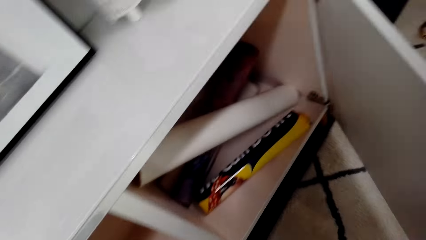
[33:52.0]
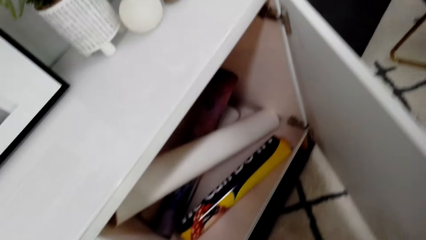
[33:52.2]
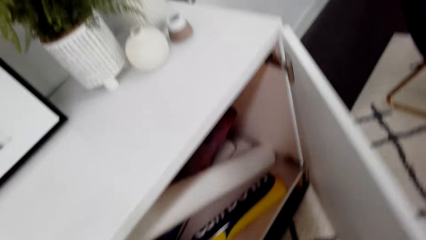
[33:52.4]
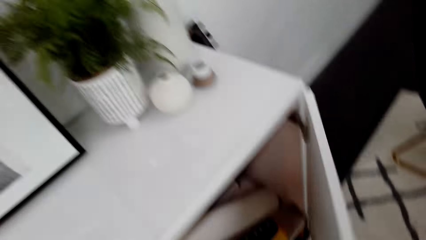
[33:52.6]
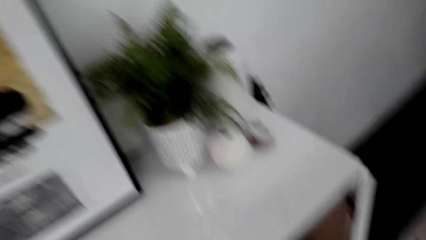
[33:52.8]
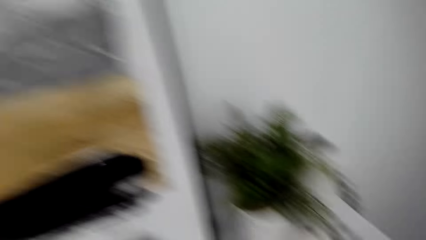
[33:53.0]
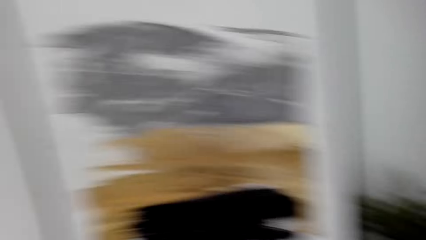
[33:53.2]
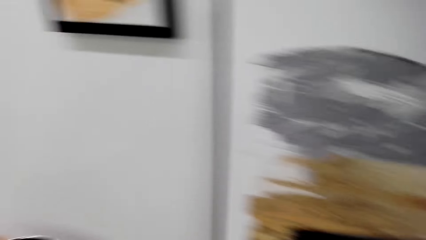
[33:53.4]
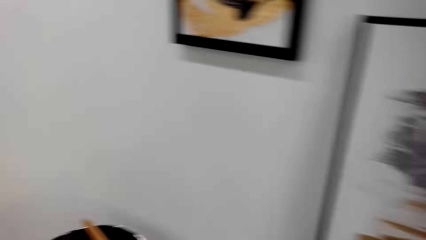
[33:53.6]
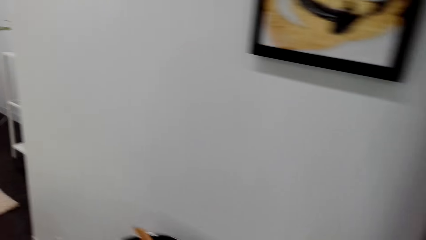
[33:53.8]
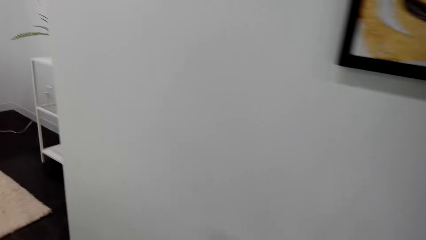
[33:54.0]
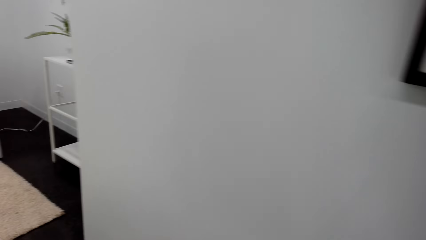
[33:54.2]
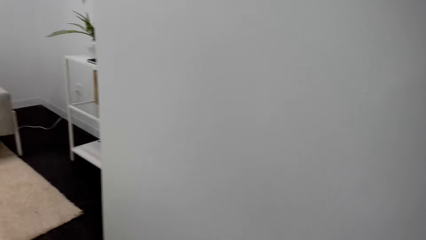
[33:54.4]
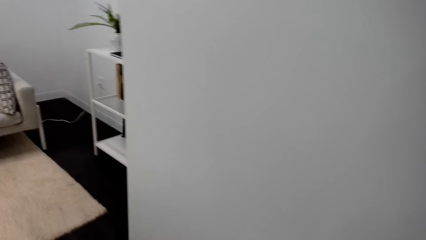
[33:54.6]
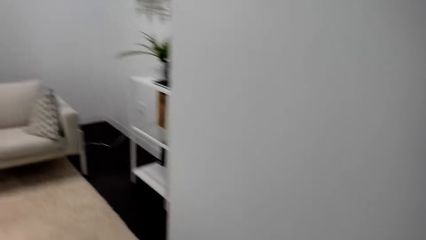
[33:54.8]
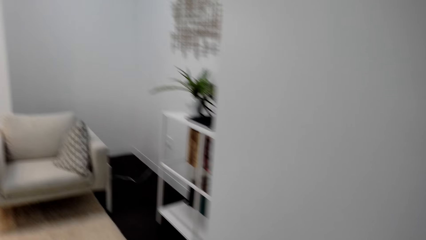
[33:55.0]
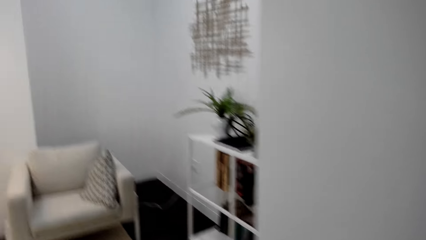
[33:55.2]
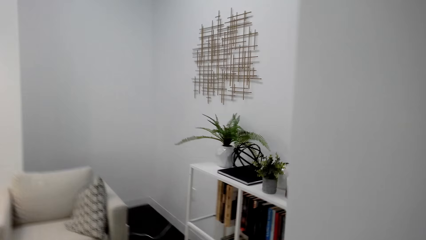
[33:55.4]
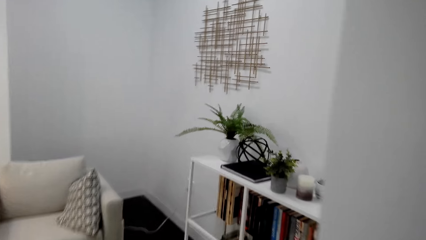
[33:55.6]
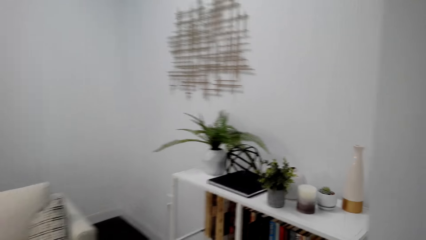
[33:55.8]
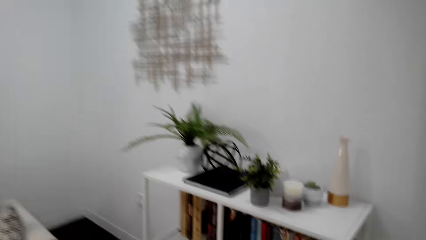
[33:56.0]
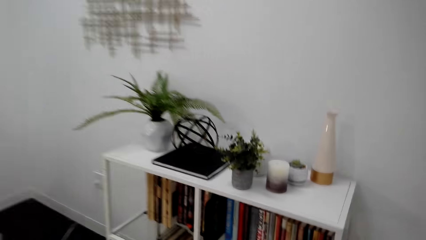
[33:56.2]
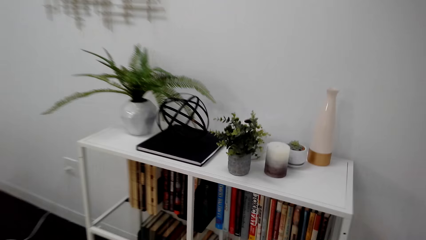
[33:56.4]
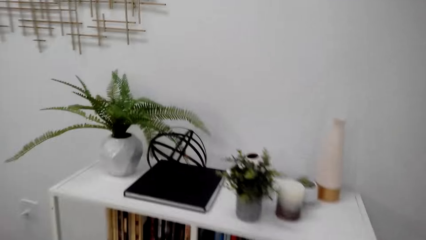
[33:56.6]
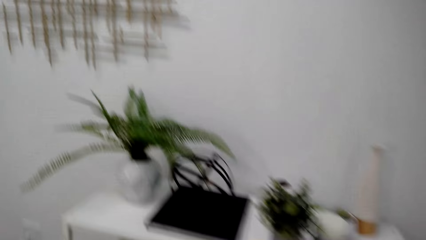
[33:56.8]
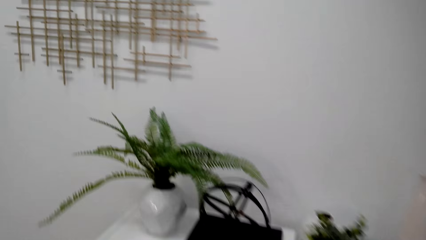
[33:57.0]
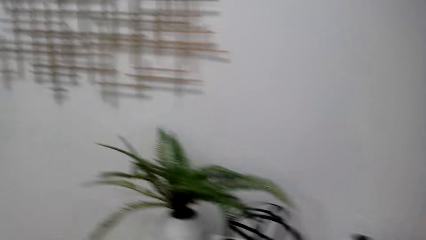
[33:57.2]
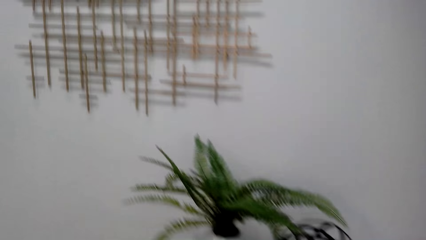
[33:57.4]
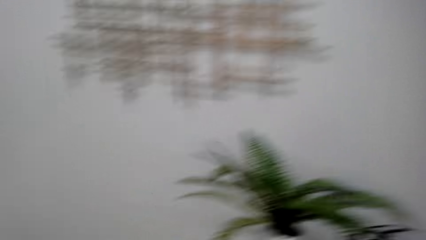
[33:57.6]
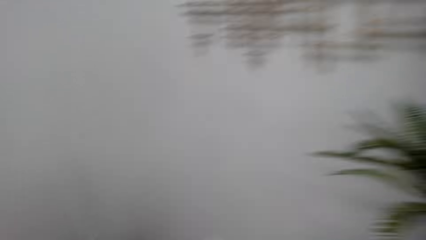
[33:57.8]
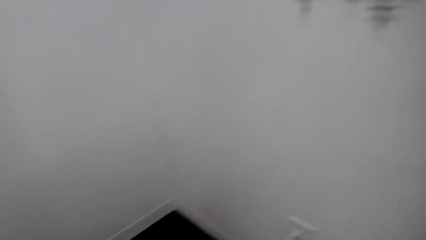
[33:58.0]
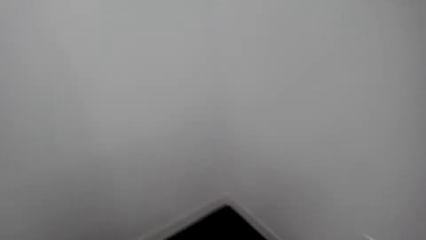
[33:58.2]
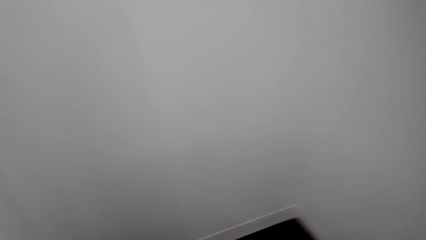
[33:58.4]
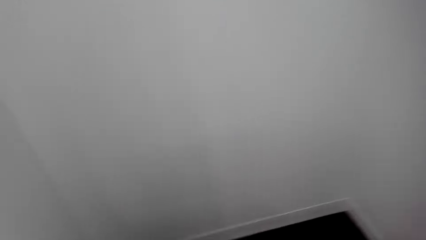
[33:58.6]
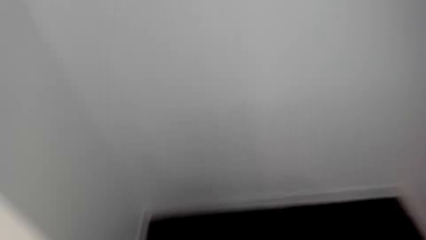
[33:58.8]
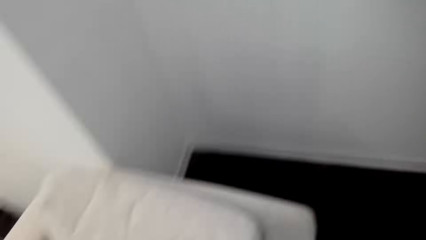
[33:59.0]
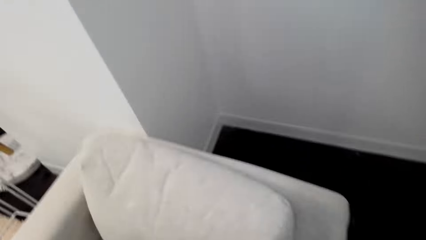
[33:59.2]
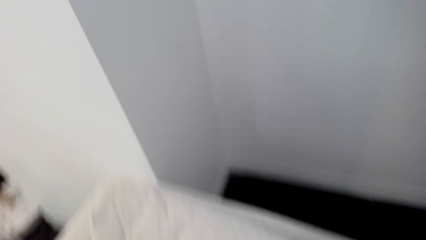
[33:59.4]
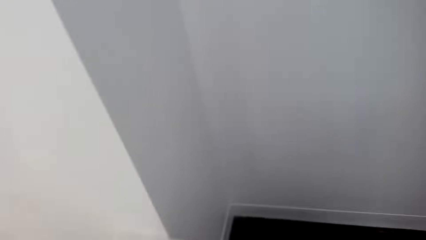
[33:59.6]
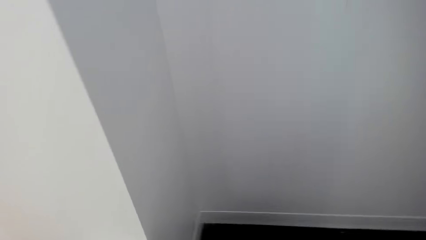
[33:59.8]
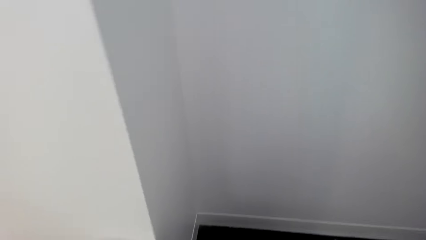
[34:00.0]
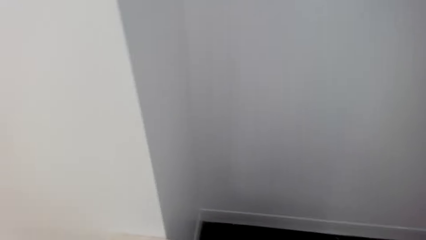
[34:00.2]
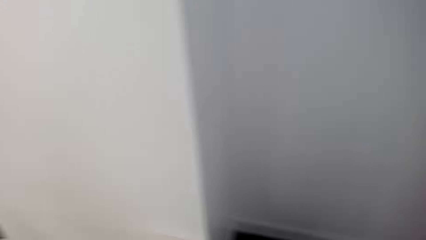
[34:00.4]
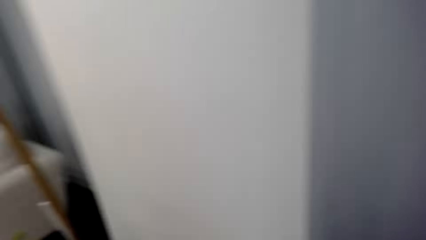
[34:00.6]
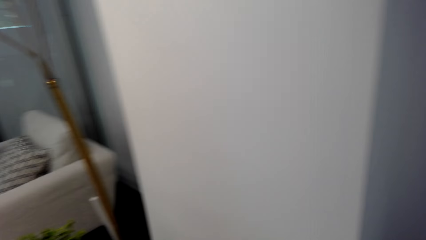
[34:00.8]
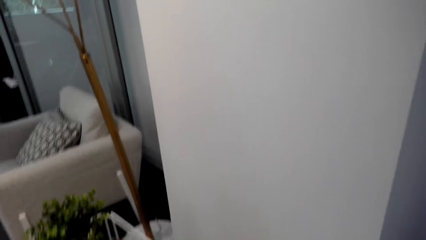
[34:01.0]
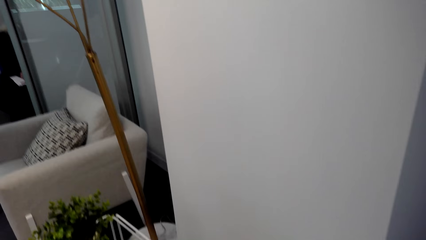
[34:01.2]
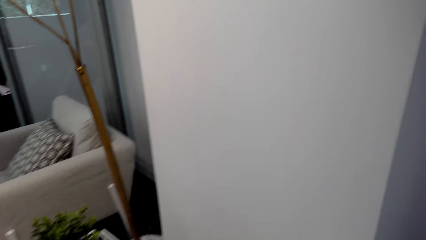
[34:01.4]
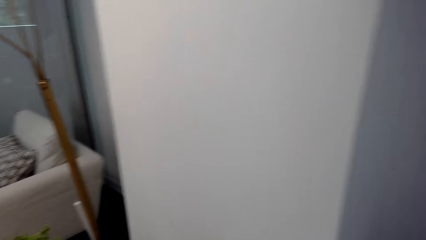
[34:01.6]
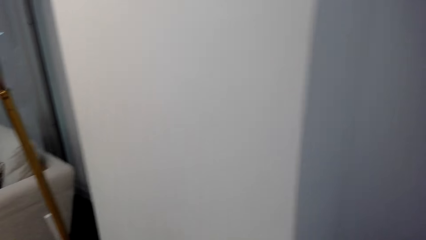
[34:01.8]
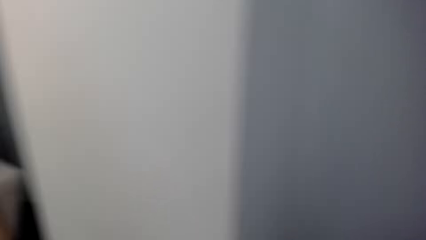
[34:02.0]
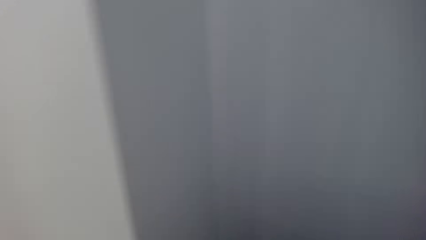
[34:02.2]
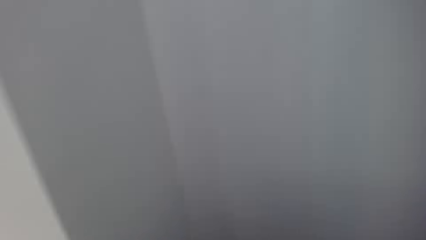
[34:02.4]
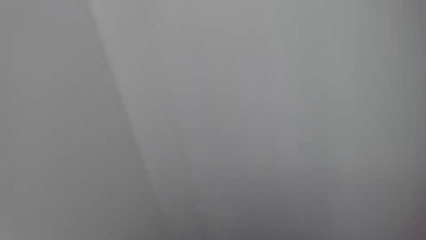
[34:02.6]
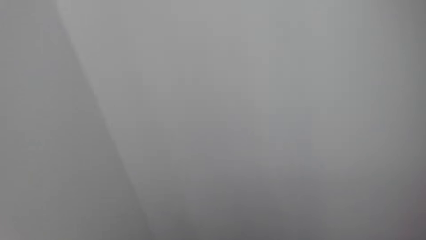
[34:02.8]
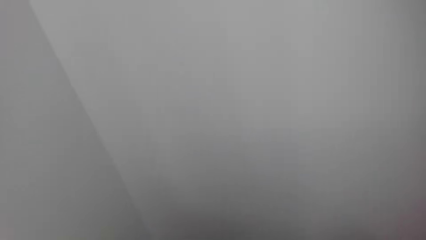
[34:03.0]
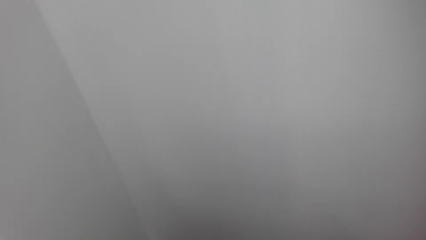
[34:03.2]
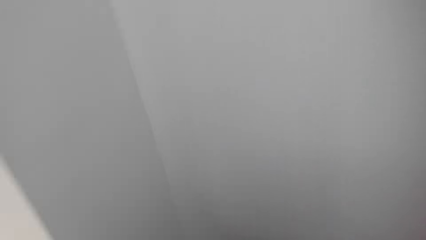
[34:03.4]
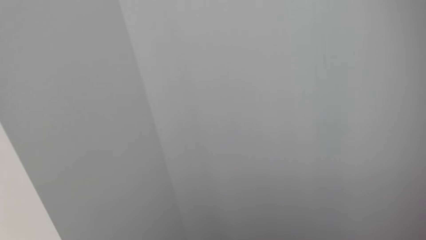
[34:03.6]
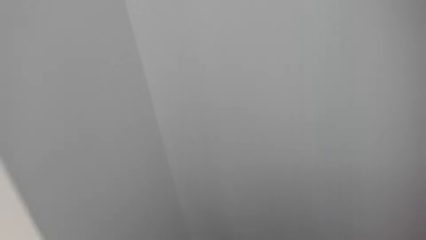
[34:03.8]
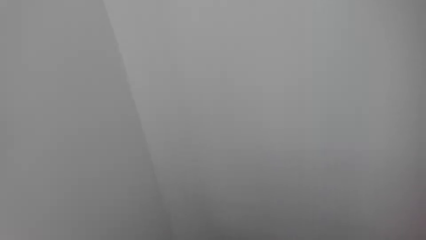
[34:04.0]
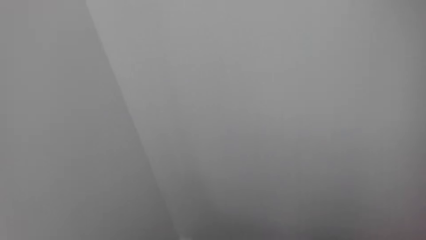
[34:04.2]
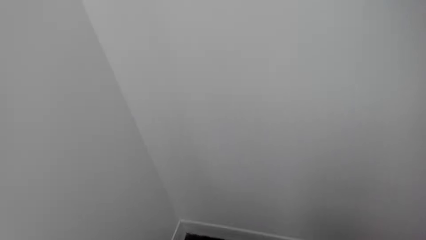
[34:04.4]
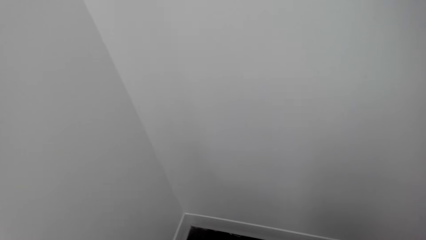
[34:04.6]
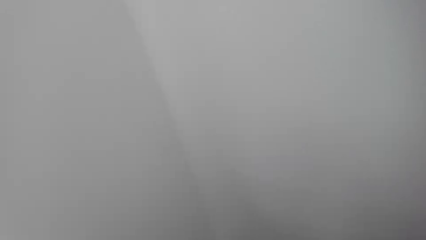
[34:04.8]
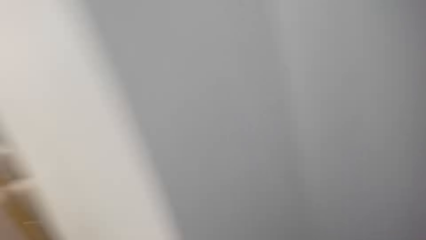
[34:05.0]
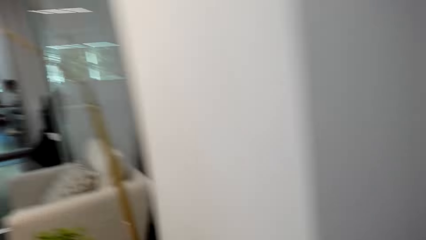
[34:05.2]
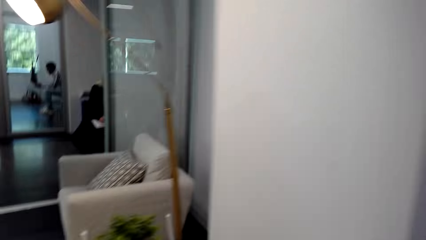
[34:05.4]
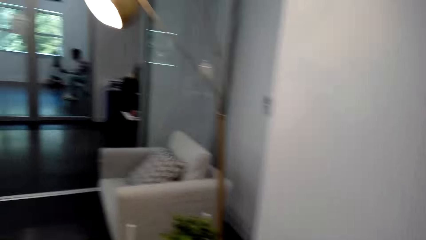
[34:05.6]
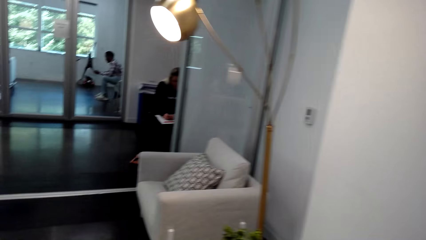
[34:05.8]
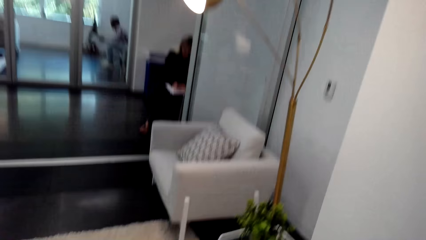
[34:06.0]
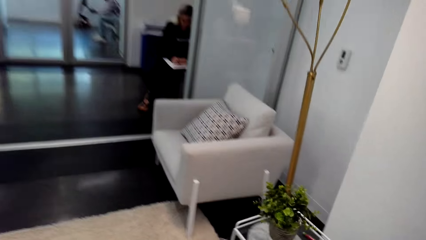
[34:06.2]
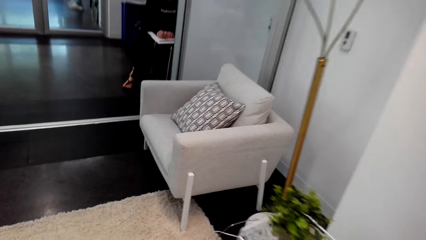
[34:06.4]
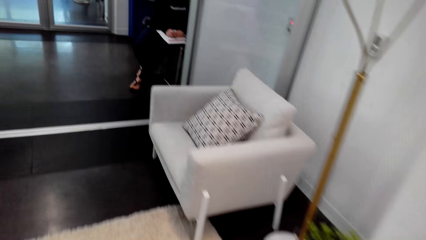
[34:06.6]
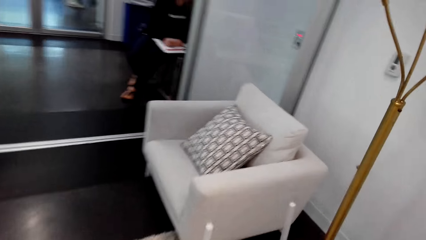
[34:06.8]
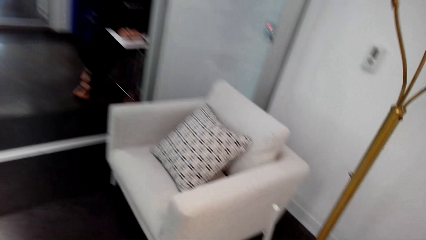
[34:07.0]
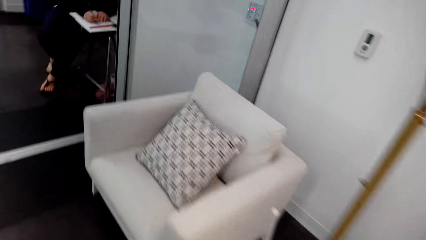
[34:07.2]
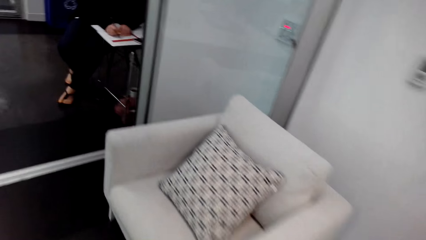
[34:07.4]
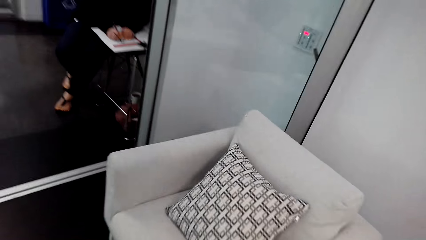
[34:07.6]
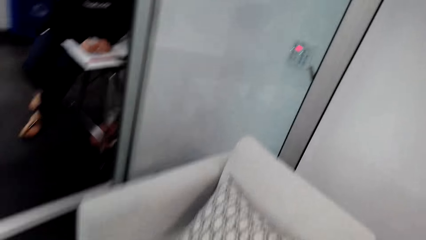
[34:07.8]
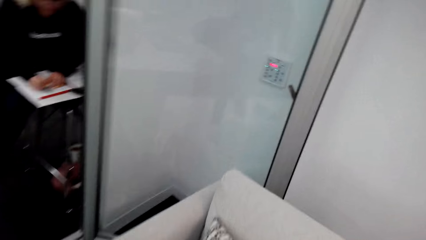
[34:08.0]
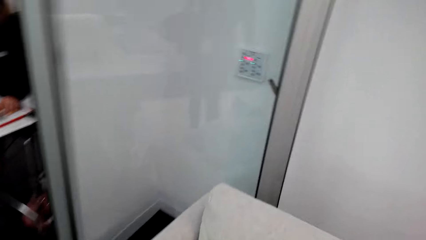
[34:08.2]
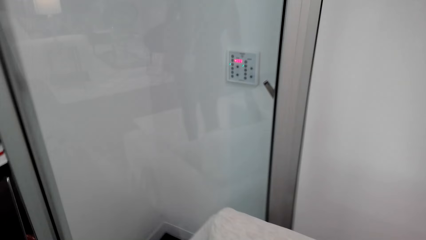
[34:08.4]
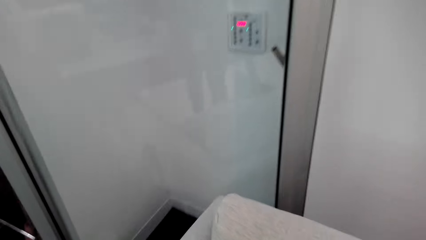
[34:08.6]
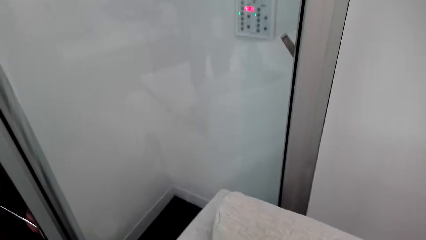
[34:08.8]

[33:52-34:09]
The camera wearer bends down. They turn around. They walk a few steps. They look around. A woman holds papers in her hand. A man appears in the other room. The camera wearer walks towards the woman.
